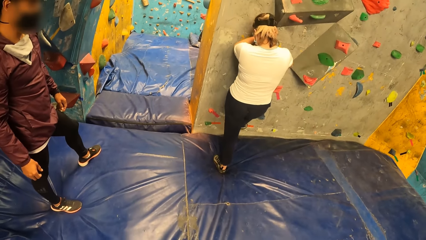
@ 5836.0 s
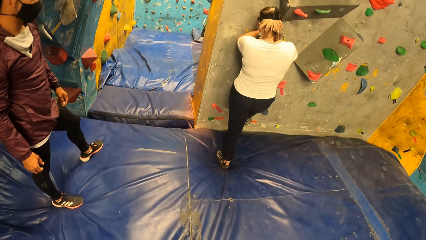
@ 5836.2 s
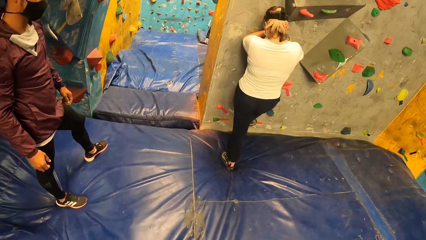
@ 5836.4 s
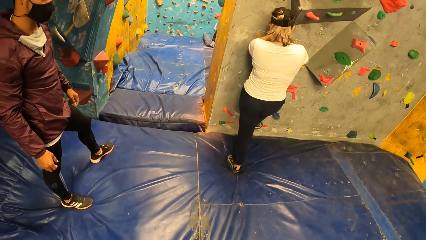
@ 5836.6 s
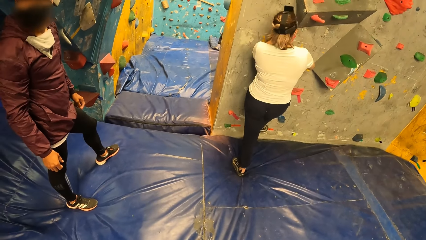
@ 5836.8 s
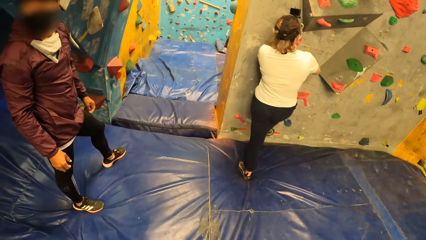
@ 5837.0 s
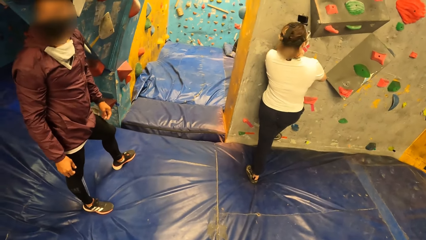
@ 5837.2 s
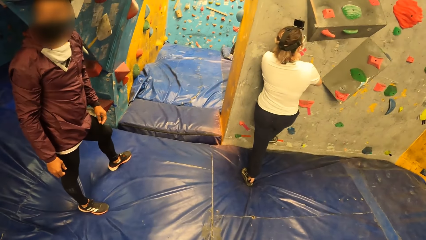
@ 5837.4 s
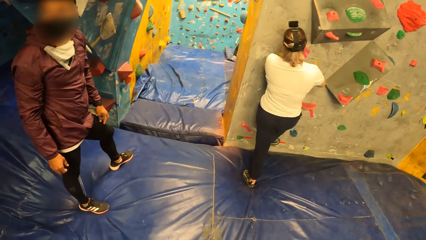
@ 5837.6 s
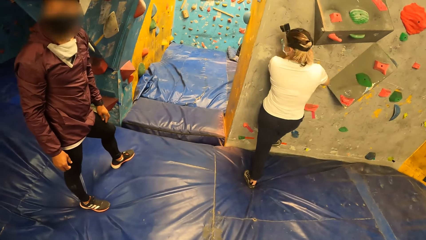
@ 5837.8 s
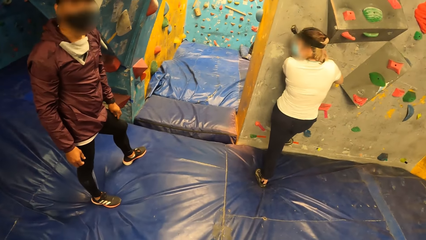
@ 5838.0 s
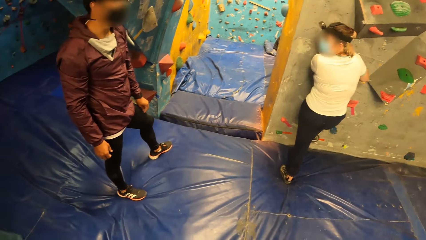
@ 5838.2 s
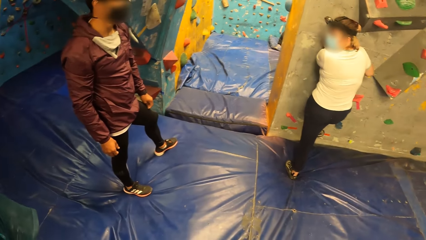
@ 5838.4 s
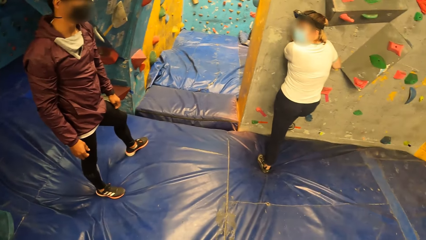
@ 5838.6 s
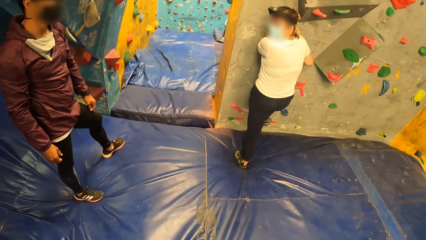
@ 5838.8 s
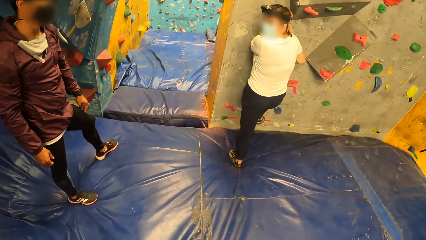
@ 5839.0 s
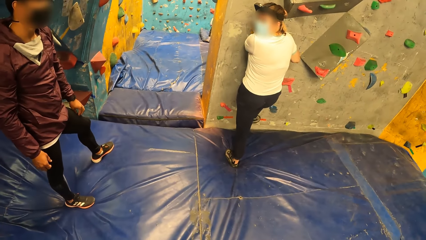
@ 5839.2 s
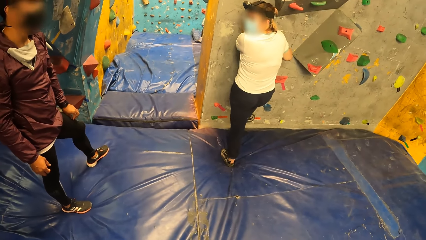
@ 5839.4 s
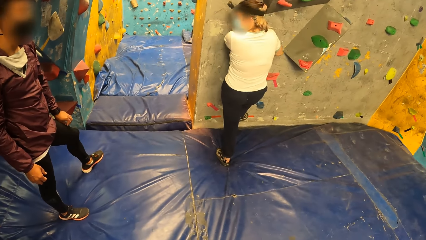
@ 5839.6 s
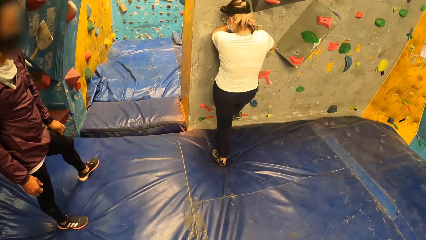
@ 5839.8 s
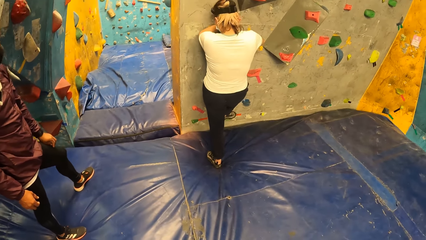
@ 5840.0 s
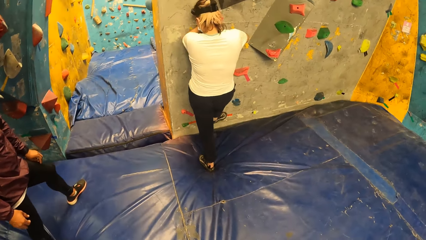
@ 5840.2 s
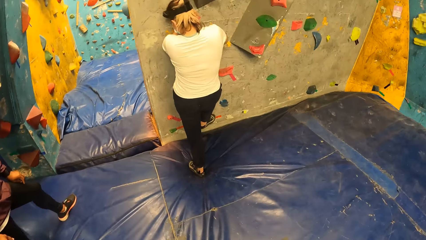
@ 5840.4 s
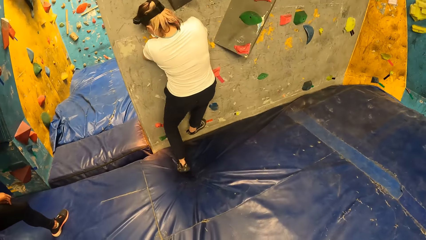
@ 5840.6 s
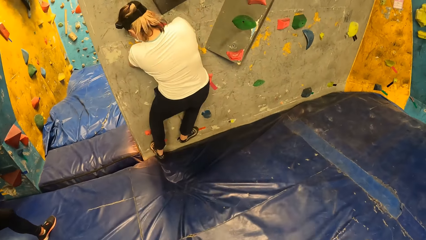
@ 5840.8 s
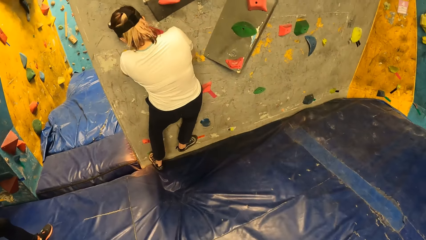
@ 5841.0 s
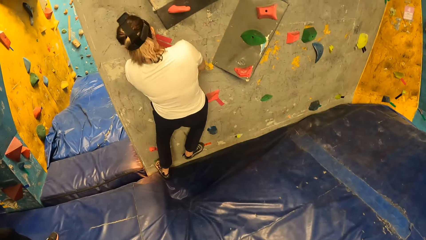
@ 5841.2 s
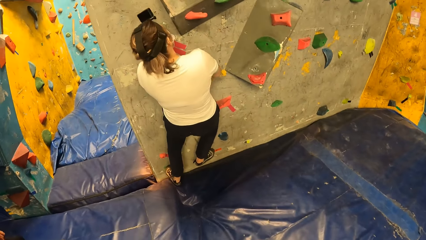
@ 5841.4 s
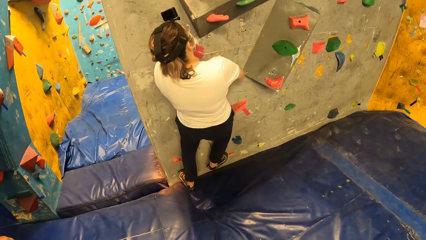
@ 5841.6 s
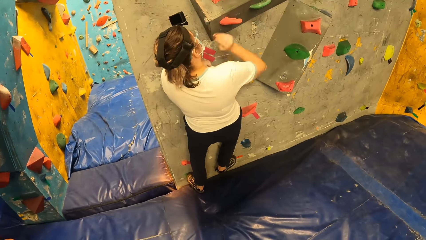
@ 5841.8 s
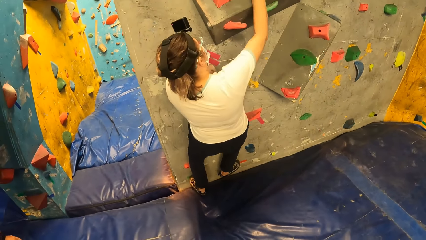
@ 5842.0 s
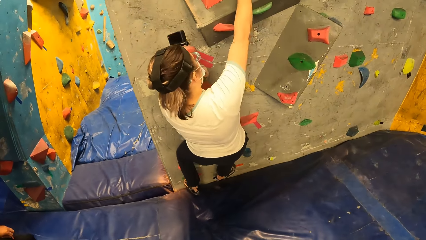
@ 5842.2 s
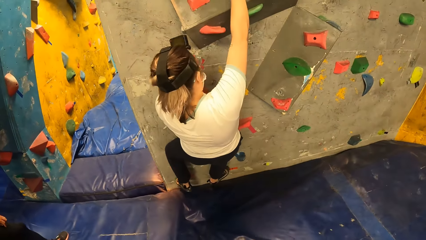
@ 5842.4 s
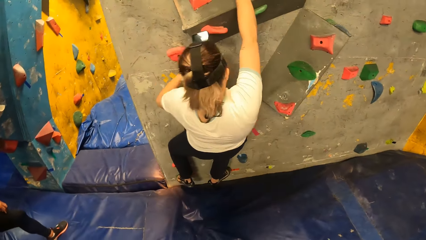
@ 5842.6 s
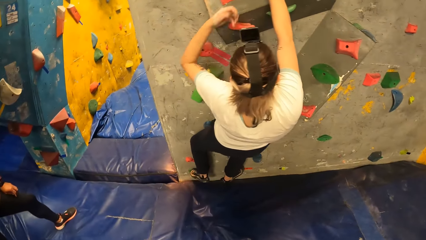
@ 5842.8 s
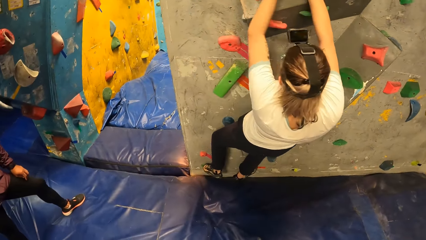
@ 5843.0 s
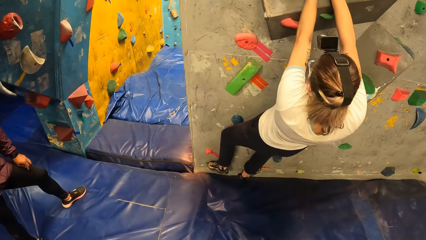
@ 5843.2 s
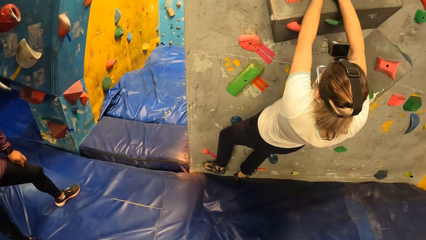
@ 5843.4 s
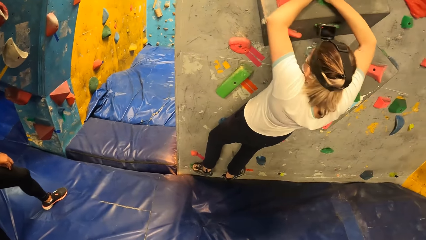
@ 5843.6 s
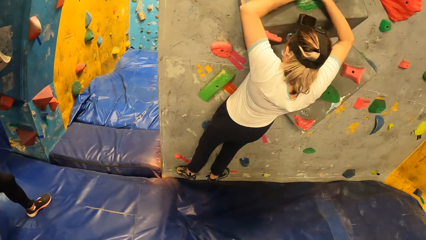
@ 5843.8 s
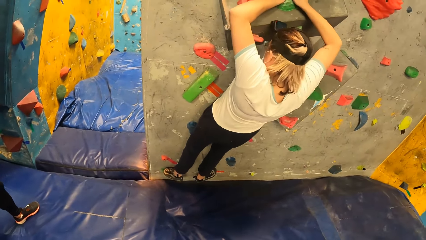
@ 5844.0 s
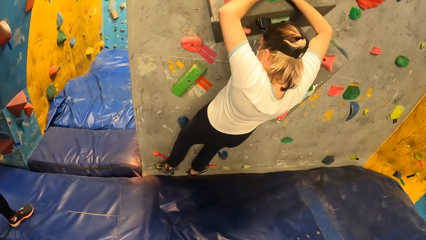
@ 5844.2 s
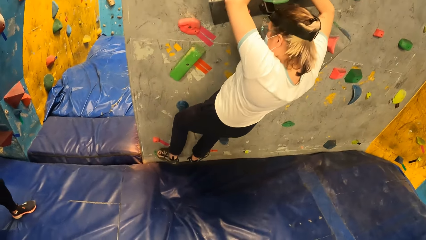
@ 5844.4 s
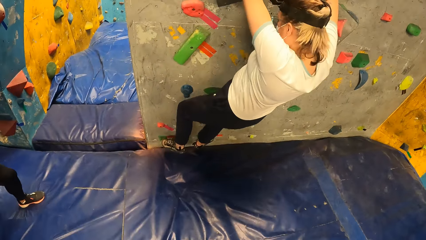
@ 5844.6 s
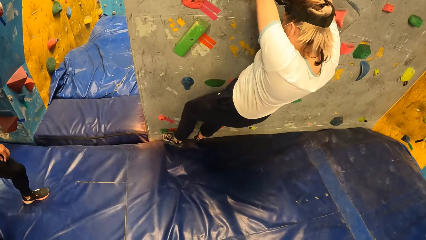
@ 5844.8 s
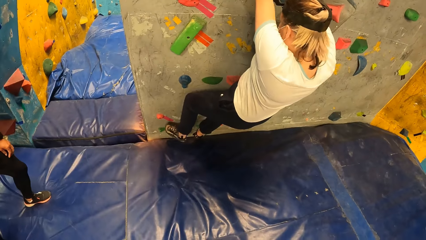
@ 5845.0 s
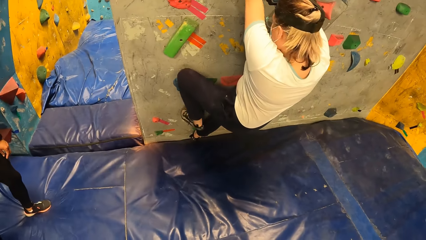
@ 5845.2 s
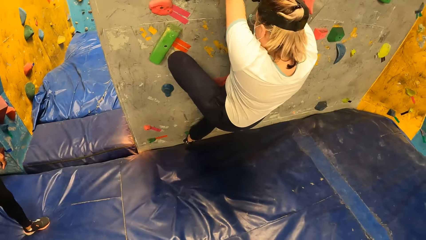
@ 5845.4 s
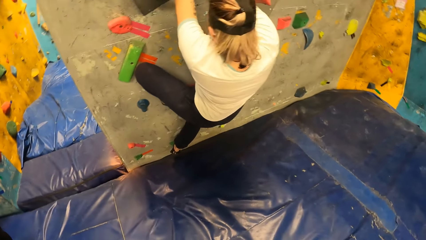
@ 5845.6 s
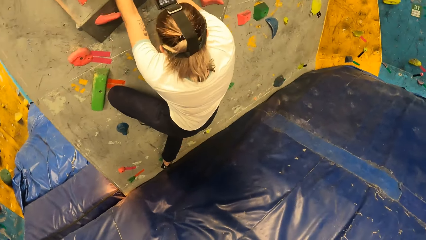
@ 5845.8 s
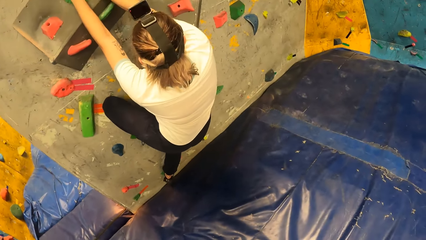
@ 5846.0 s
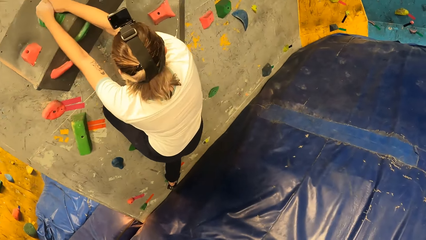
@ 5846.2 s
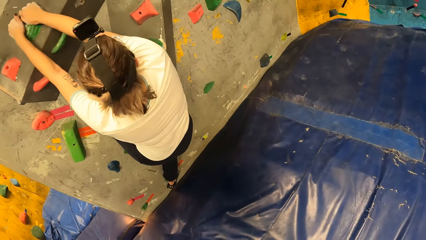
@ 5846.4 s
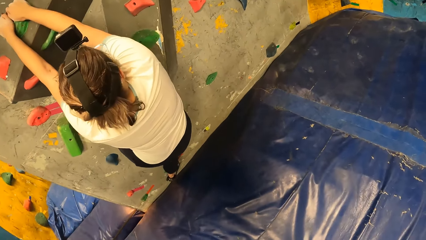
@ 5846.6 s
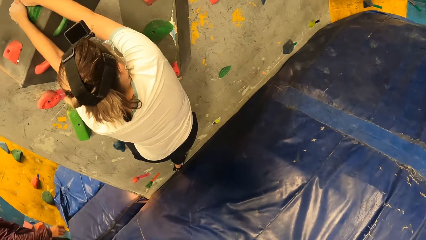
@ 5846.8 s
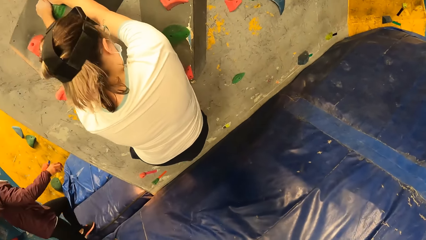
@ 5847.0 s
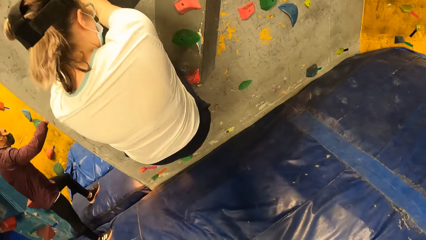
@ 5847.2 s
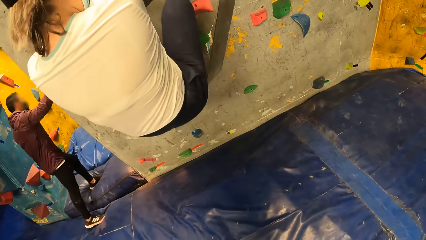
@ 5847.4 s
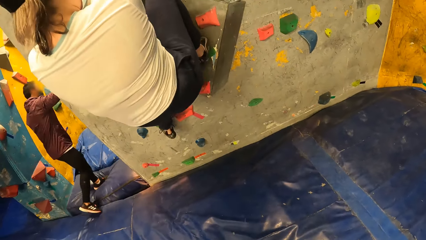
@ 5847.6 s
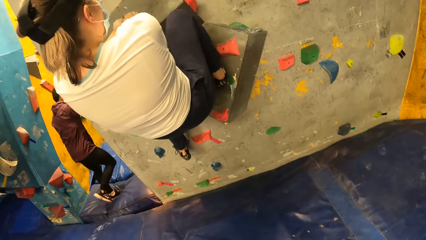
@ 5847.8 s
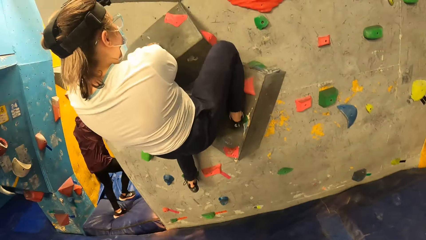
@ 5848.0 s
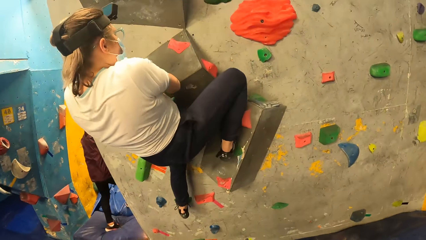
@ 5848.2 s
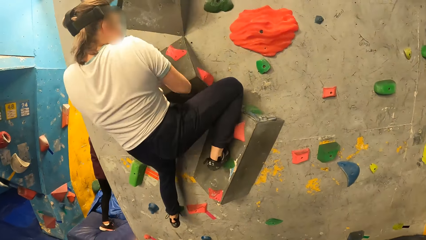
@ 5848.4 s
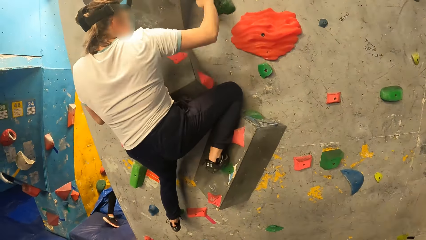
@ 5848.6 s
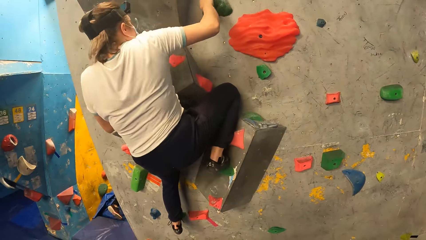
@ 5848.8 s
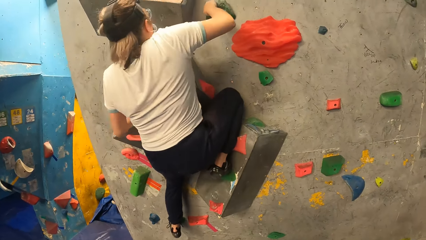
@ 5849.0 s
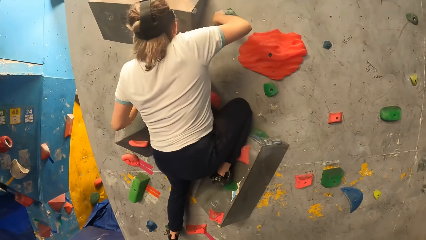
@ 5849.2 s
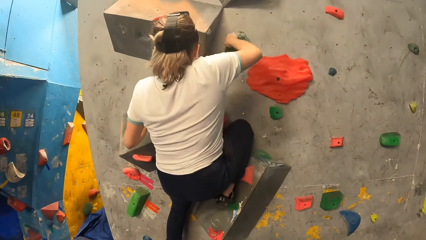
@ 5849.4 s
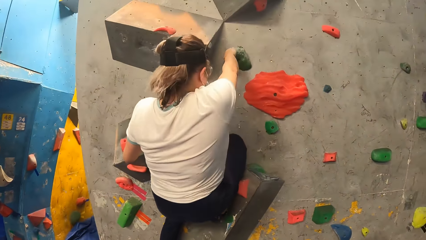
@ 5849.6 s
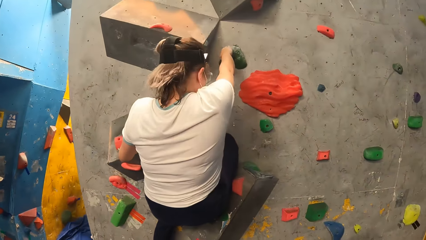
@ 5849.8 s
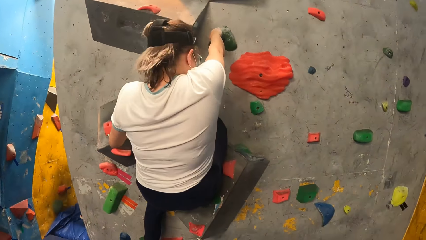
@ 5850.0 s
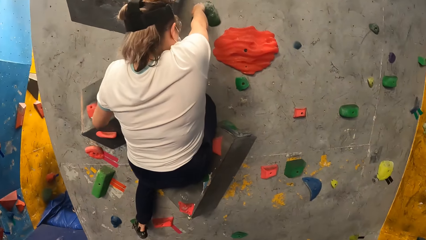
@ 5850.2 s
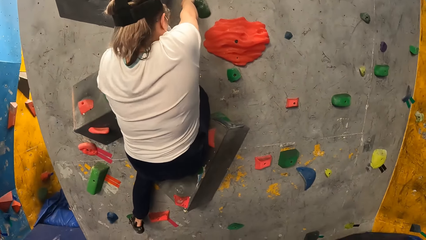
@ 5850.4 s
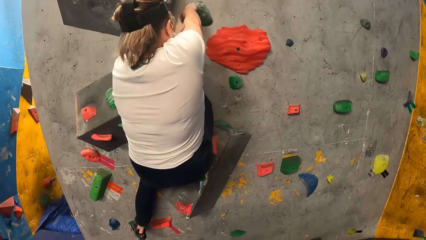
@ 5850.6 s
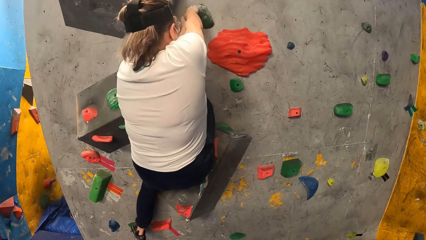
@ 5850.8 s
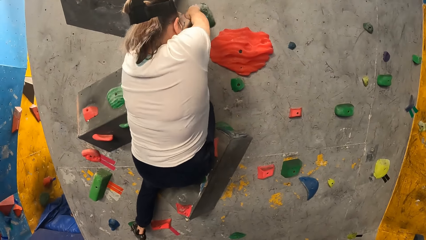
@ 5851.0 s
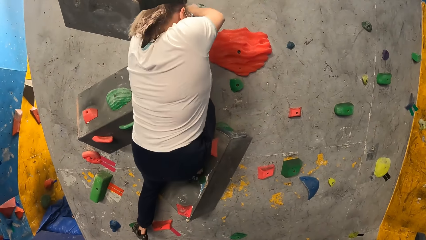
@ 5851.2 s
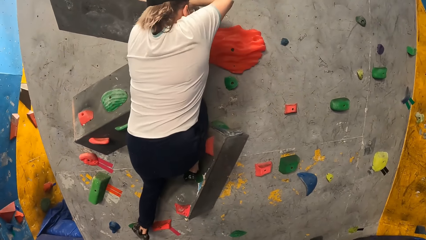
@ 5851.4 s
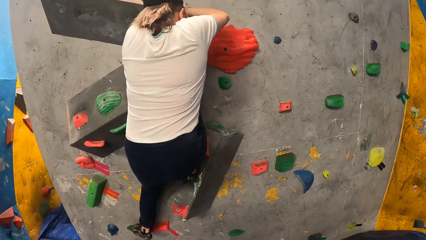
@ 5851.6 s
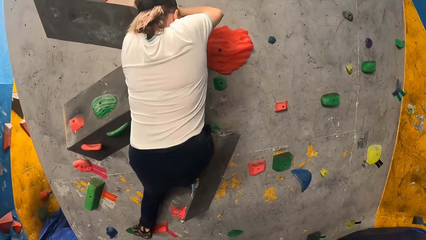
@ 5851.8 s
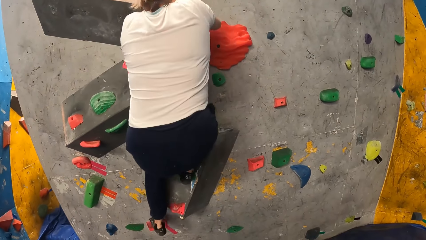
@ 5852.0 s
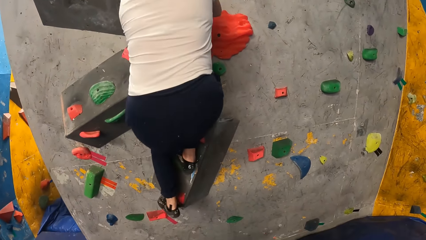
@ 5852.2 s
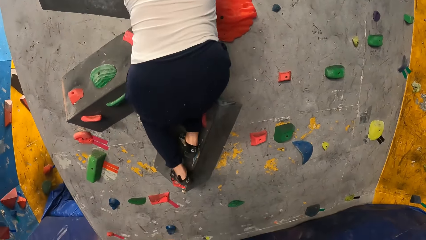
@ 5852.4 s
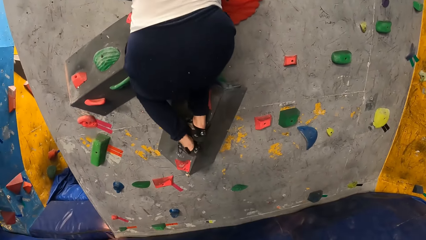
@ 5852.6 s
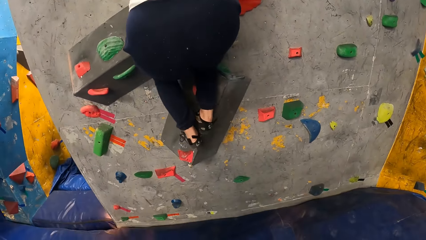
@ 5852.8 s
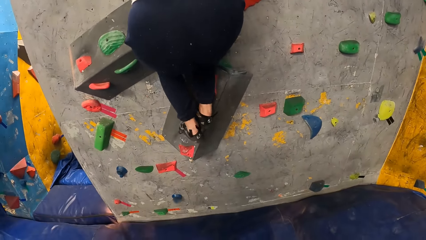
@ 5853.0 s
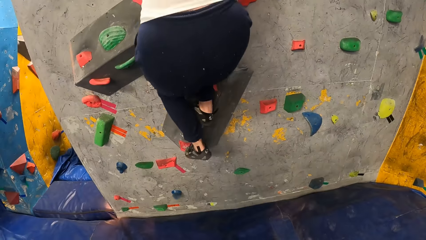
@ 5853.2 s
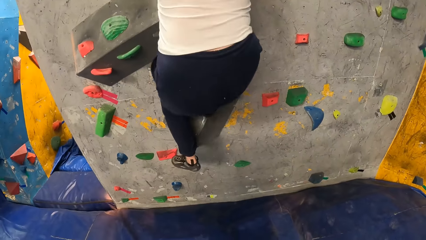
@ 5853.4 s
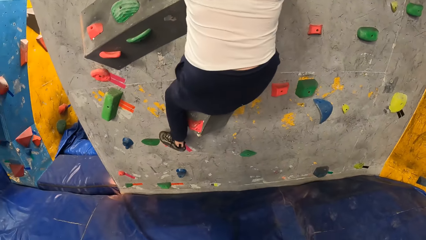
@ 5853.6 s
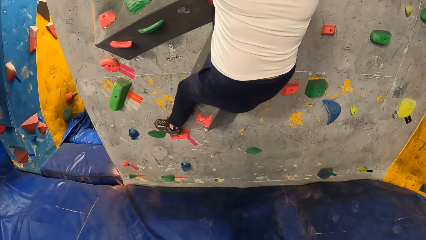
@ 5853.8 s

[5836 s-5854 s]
A woman climbs on the climb wall. A man walks in the climb wall room. The woman climbs on the climb wall.
